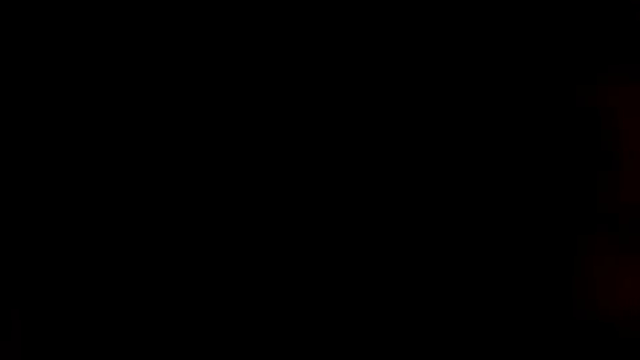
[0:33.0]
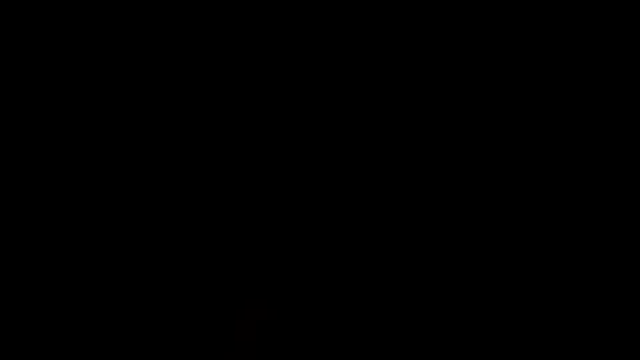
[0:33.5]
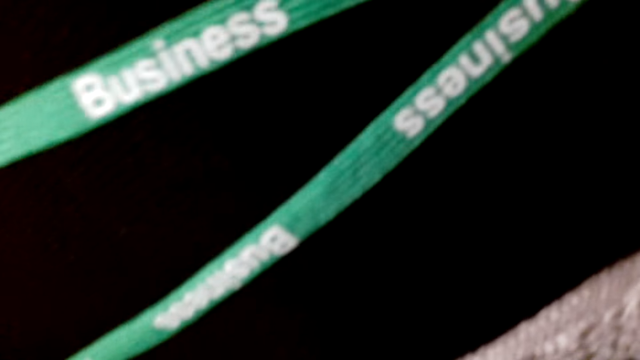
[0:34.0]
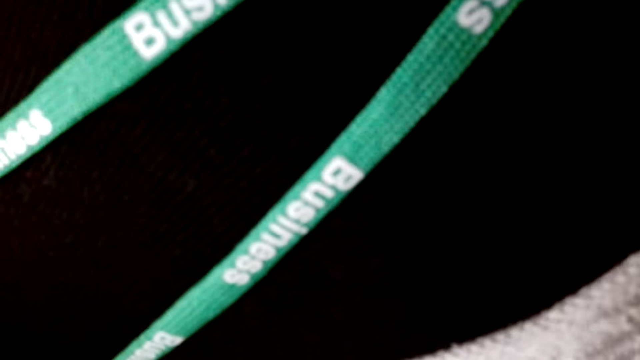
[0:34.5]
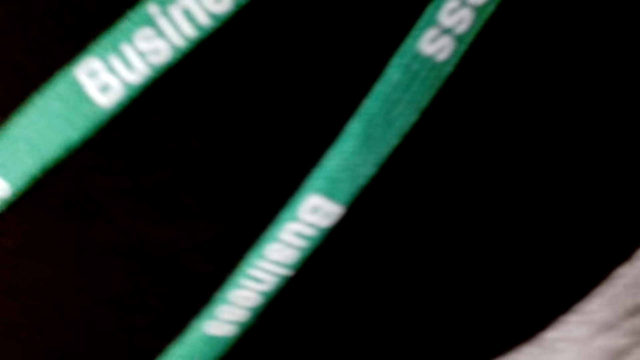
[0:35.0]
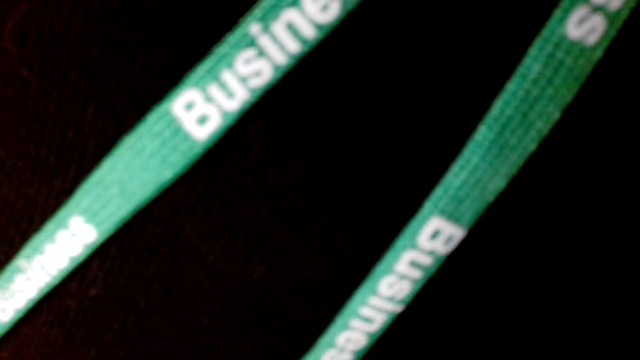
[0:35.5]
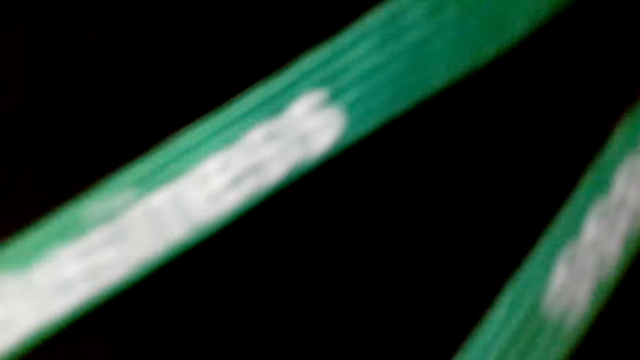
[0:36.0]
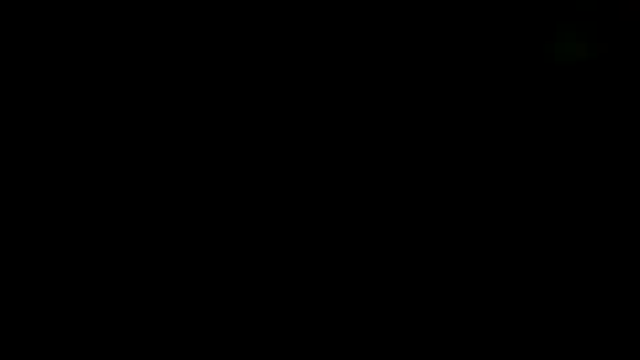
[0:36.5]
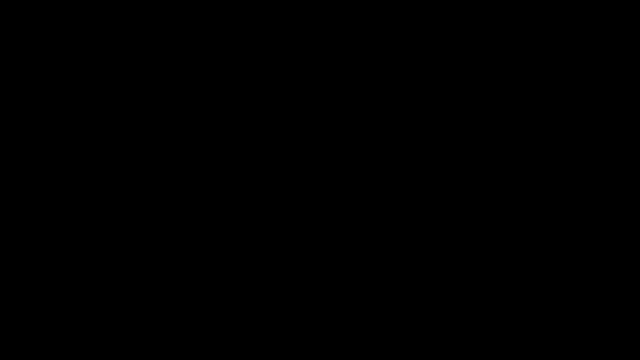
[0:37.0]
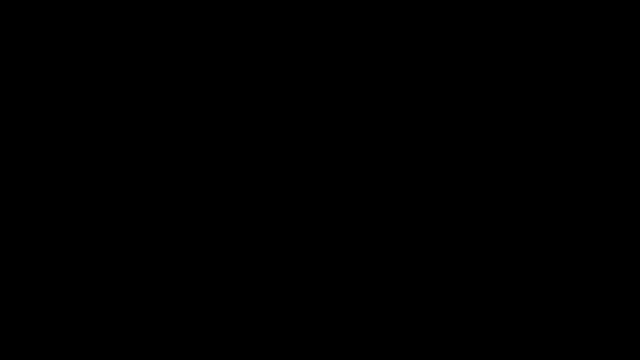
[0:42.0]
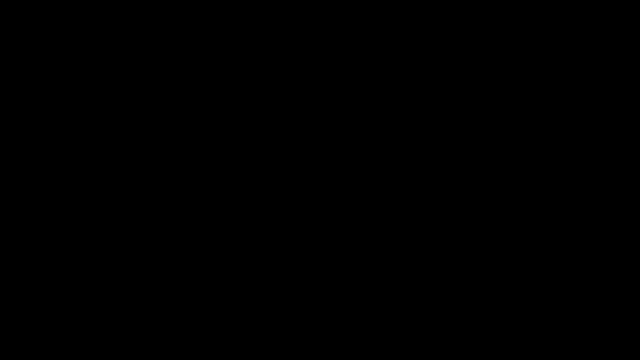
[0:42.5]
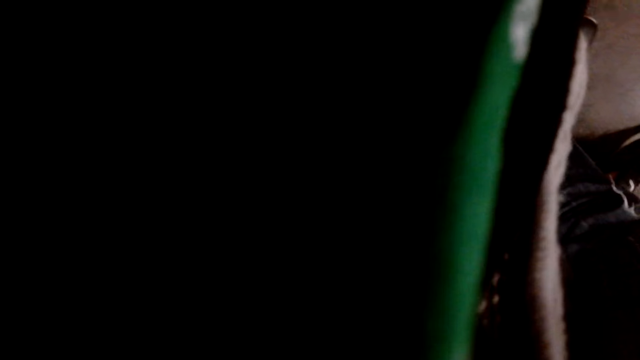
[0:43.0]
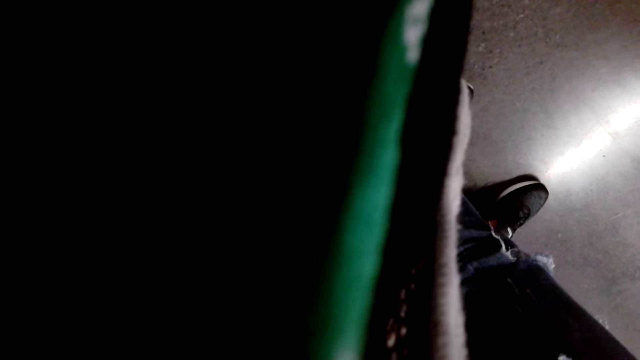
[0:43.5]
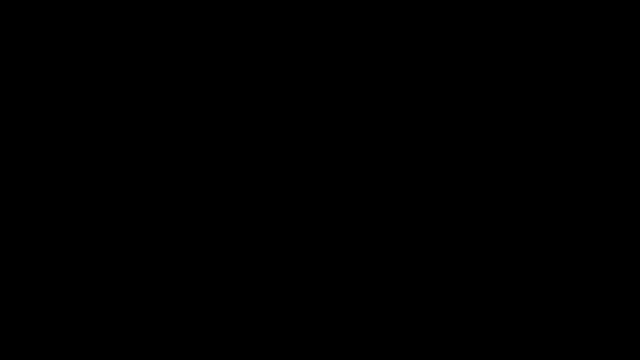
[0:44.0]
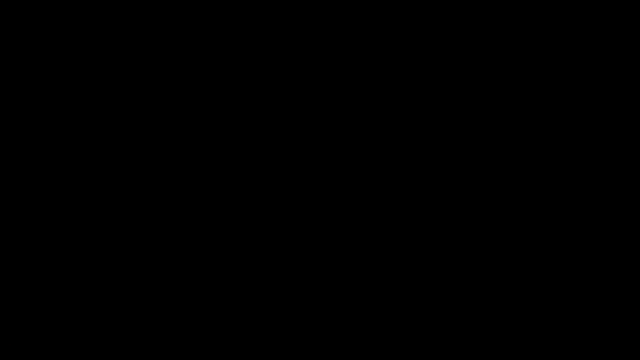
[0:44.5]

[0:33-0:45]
The camera wearer speaks to a woman. The woman speaks to the camera wearer.

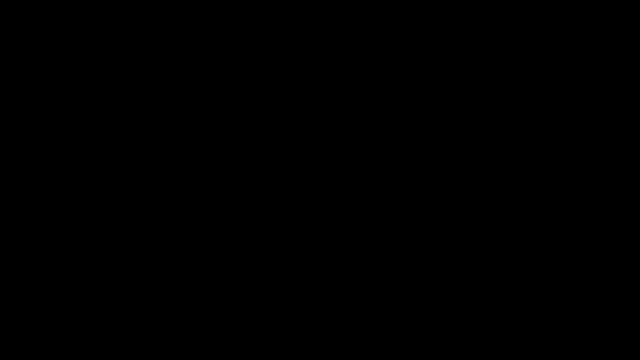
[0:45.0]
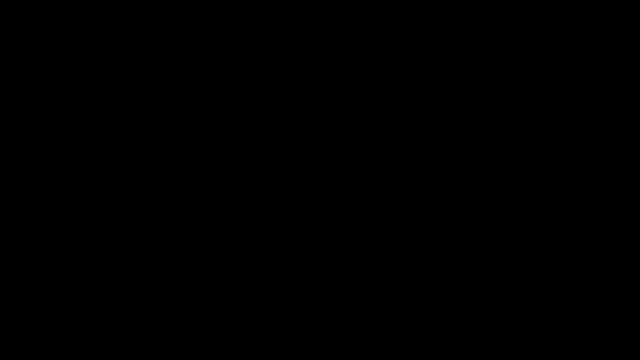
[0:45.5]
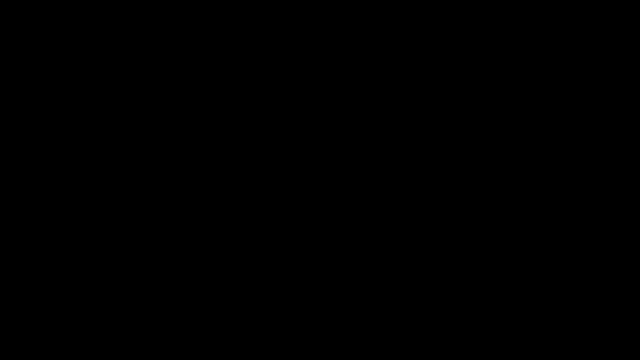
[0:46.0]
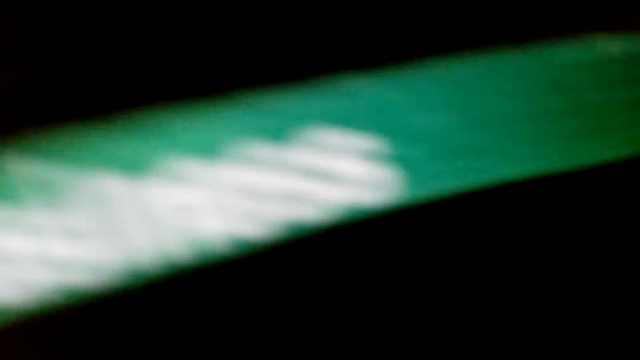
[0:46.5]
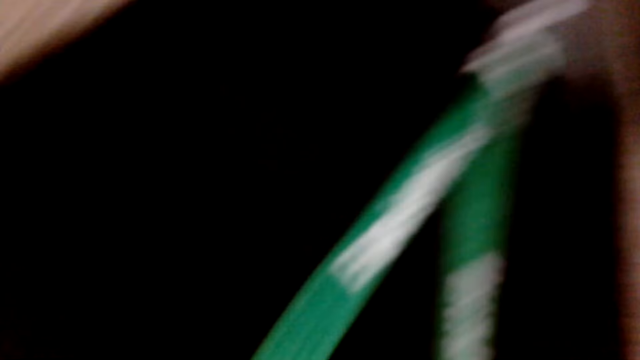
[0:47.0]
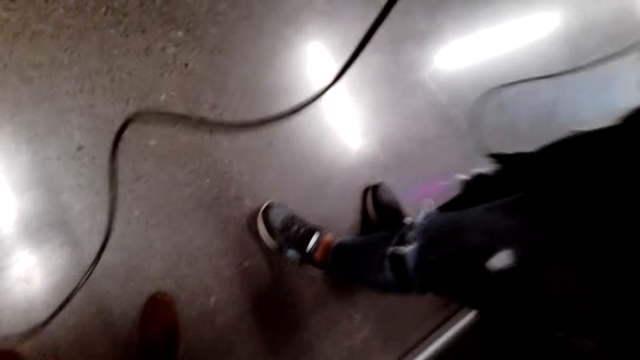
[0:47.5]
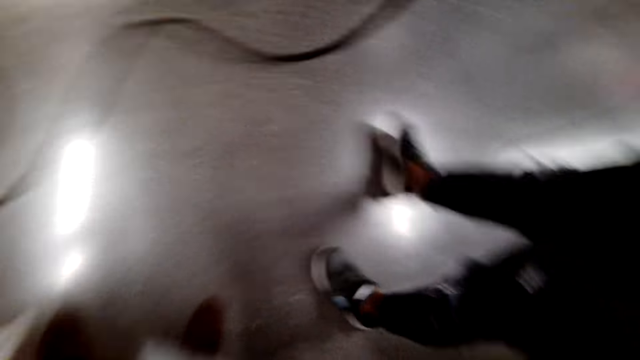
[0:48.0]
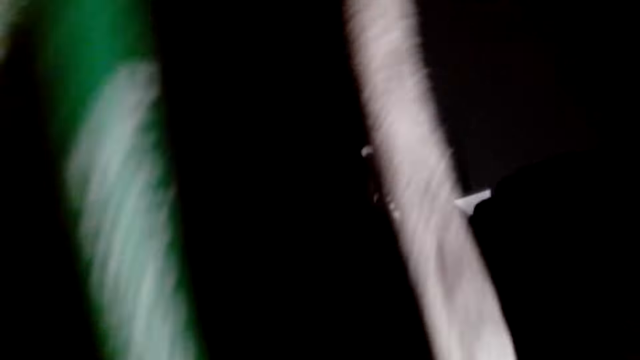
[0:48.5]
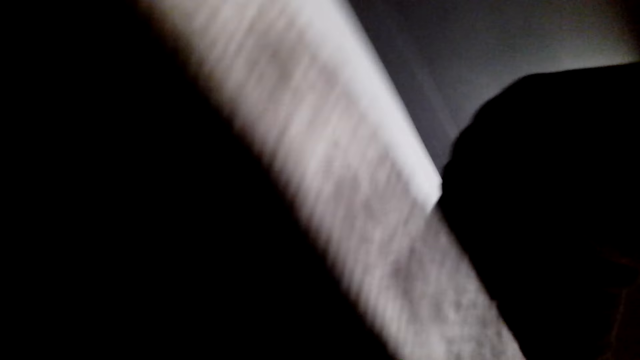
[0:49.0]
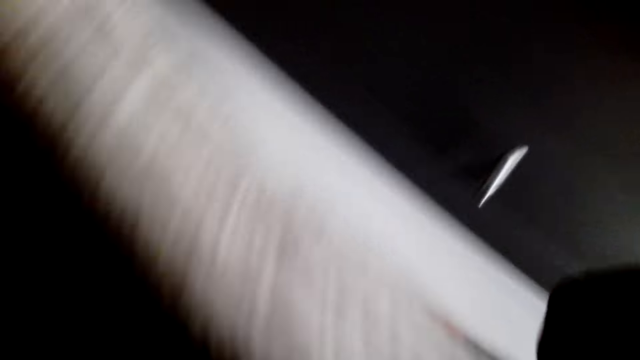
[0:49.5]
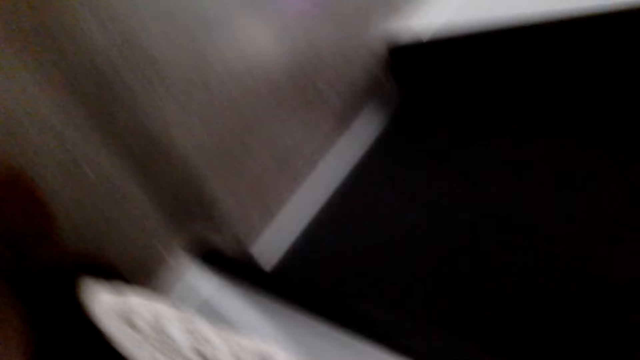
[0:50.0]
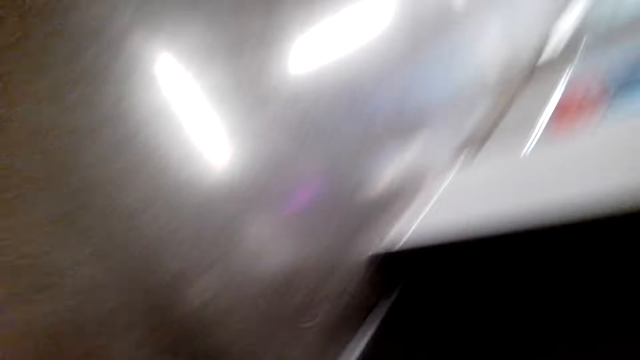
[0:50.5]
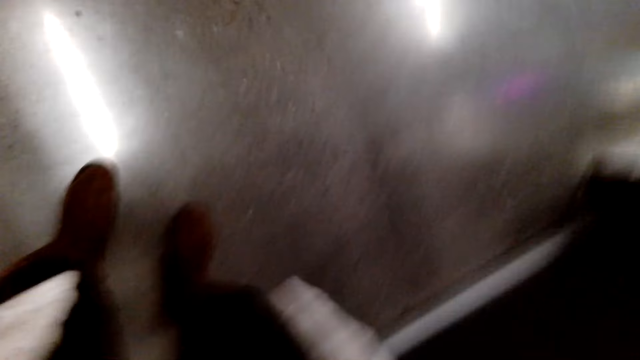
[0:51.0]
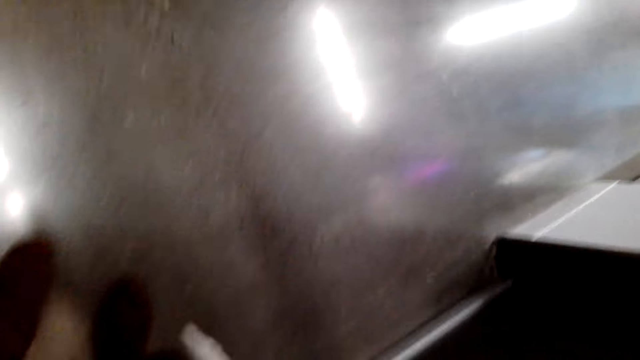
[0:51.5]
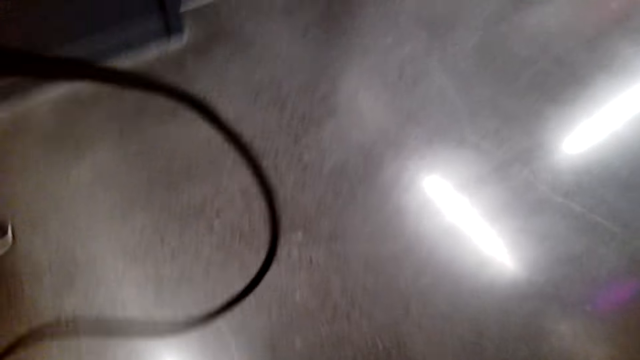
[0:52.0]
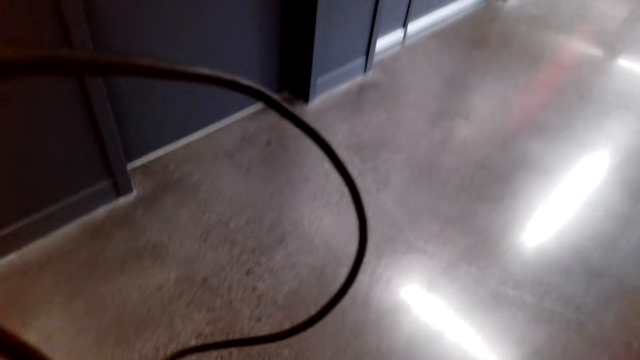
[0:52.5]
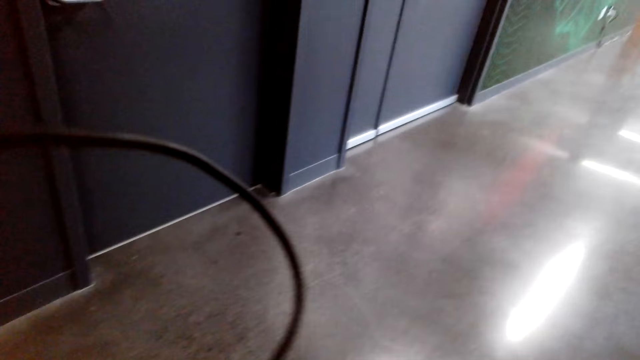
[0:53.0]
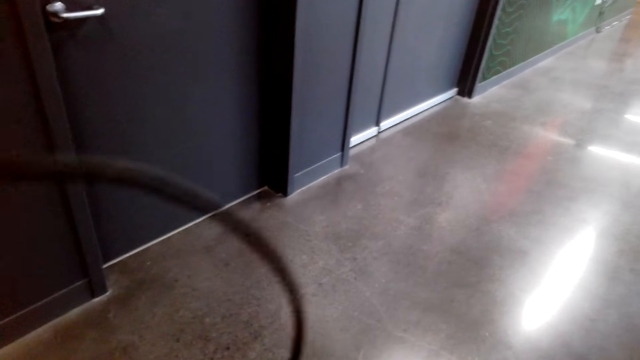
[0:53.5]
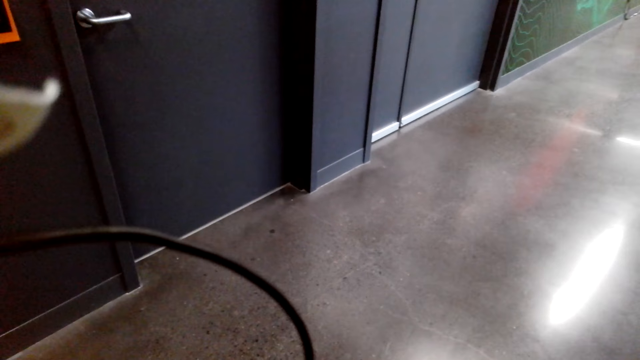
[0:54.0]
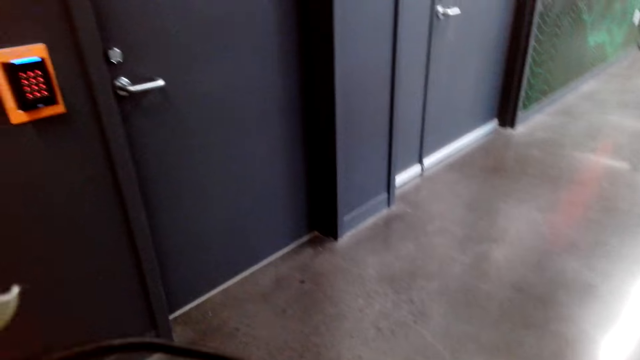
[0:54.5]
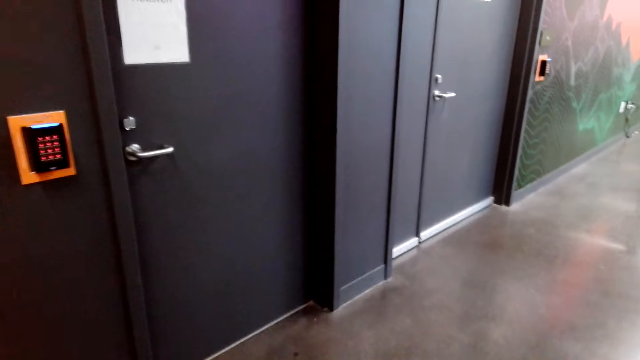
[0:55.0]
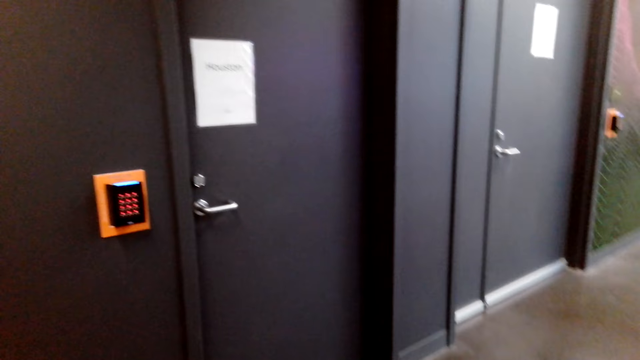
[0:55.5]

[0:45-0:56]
The camera wearer touches the camera.
